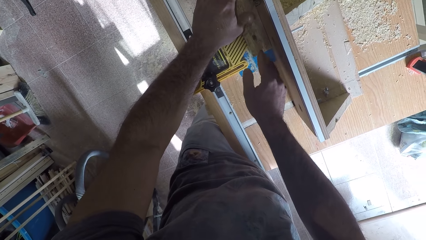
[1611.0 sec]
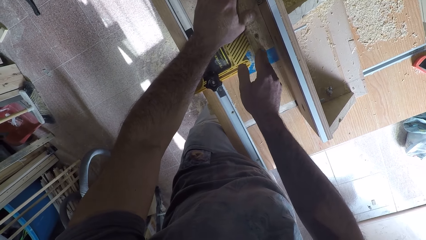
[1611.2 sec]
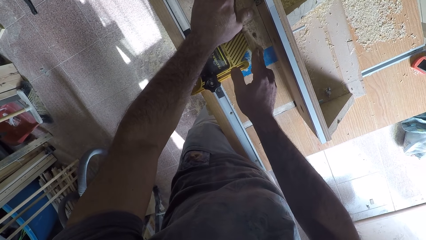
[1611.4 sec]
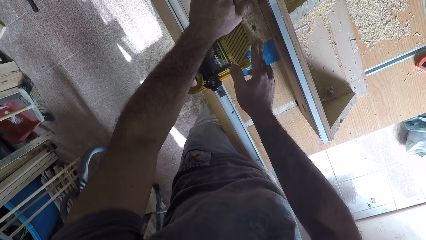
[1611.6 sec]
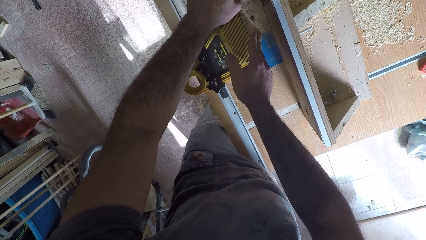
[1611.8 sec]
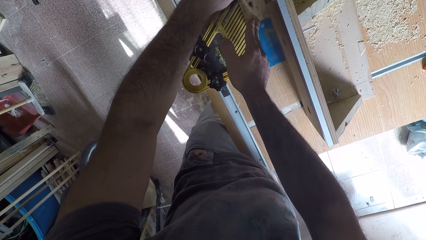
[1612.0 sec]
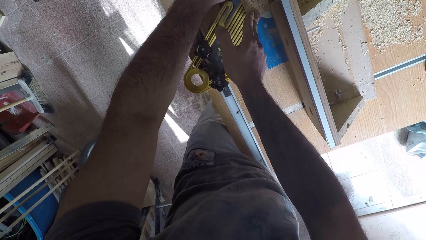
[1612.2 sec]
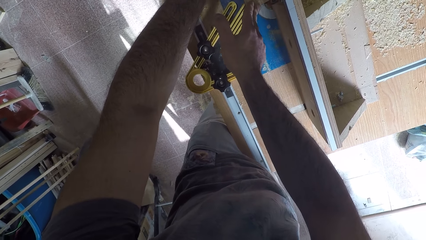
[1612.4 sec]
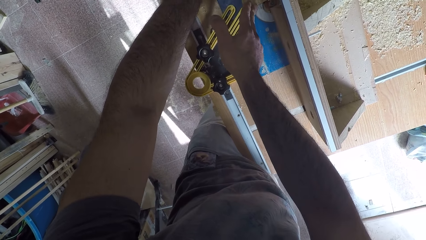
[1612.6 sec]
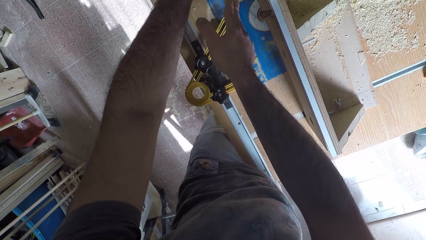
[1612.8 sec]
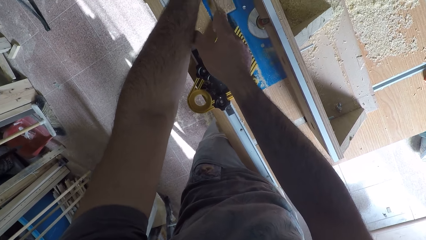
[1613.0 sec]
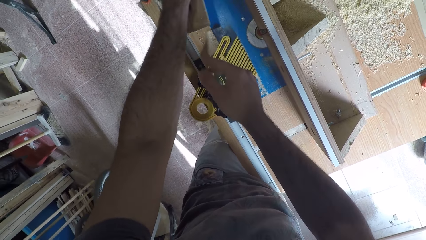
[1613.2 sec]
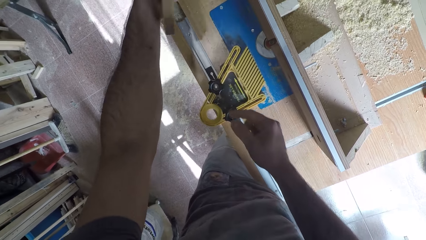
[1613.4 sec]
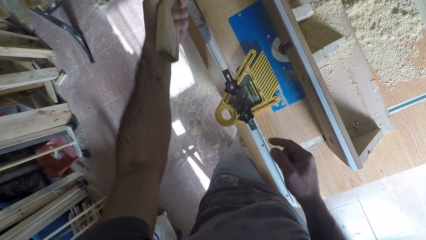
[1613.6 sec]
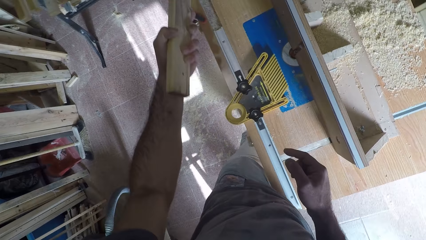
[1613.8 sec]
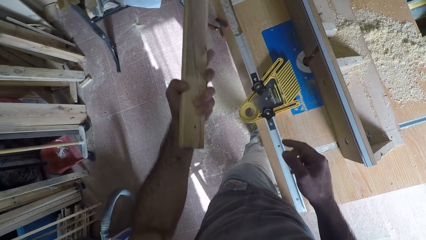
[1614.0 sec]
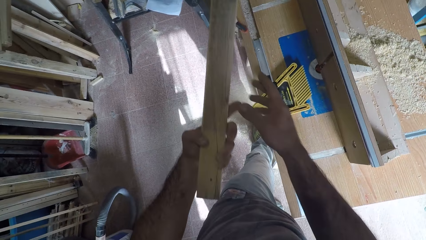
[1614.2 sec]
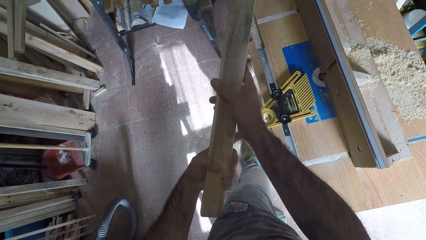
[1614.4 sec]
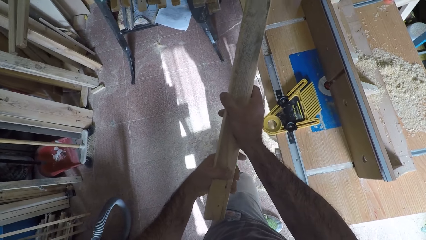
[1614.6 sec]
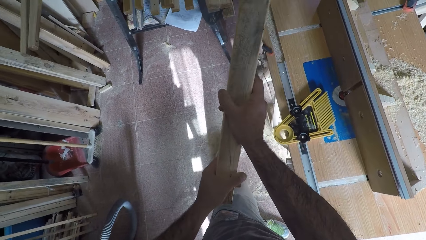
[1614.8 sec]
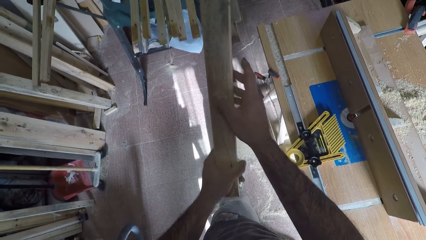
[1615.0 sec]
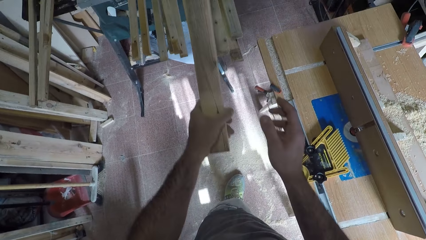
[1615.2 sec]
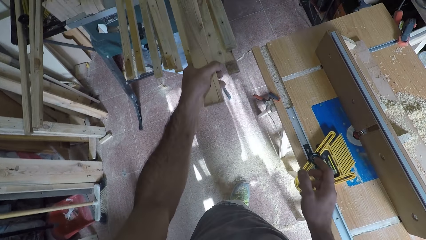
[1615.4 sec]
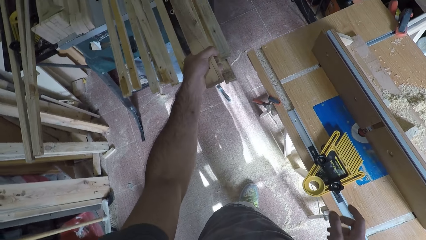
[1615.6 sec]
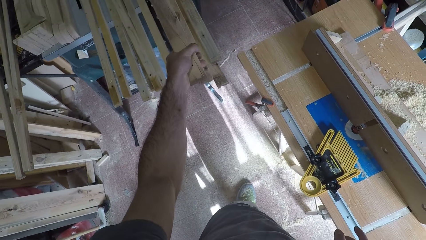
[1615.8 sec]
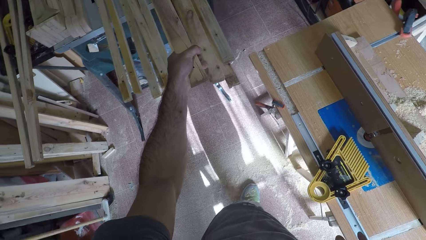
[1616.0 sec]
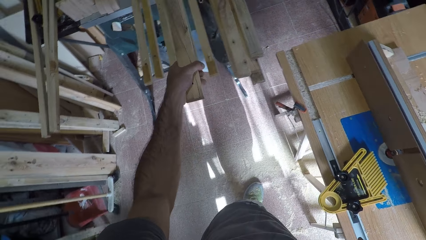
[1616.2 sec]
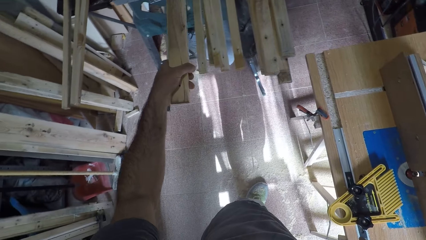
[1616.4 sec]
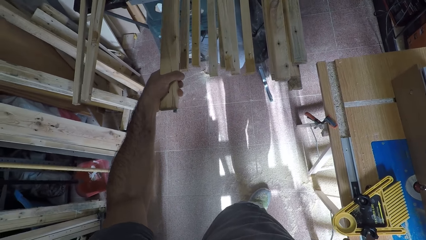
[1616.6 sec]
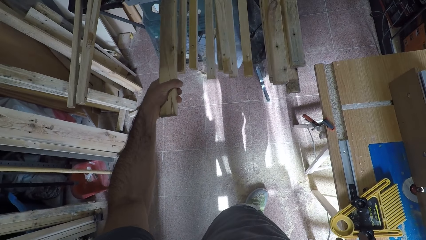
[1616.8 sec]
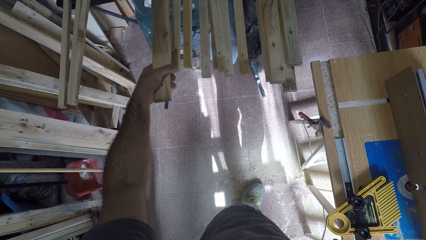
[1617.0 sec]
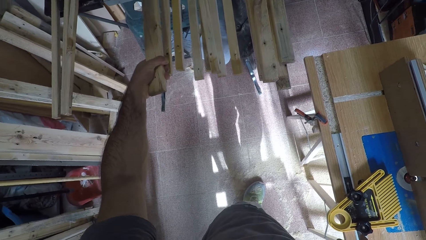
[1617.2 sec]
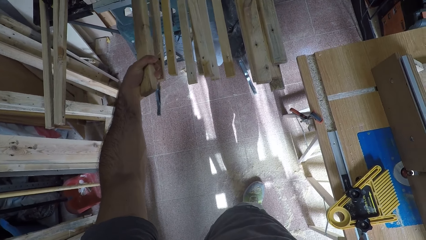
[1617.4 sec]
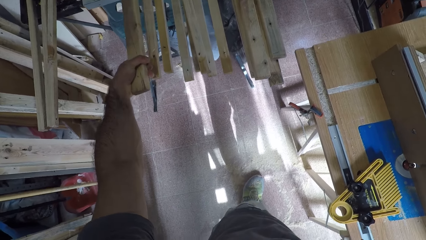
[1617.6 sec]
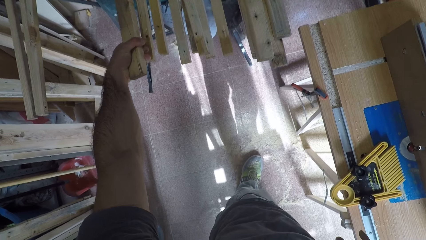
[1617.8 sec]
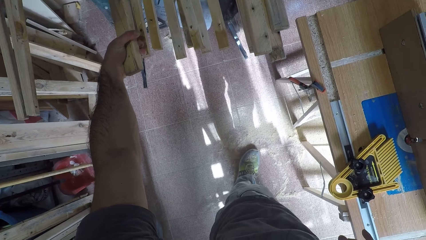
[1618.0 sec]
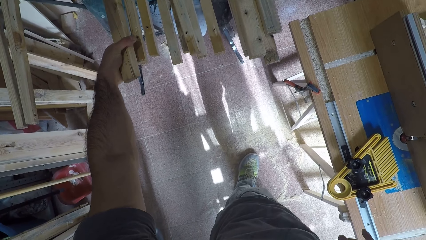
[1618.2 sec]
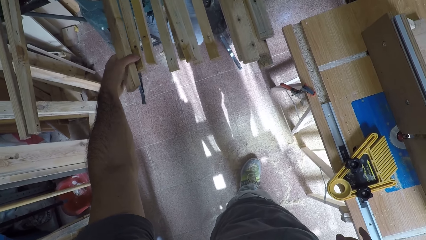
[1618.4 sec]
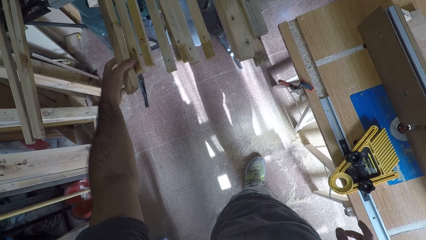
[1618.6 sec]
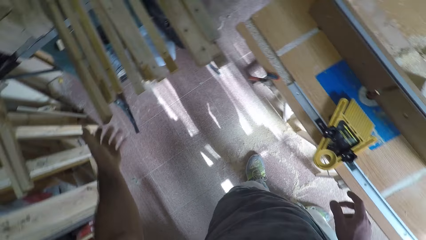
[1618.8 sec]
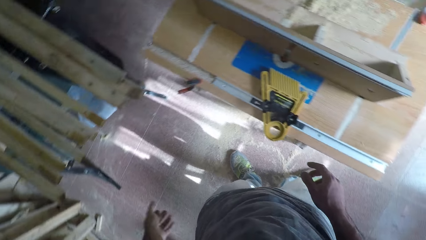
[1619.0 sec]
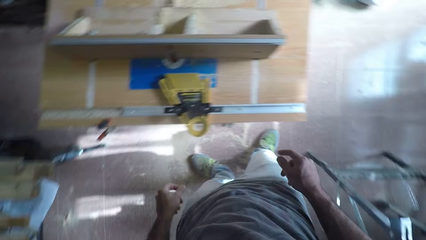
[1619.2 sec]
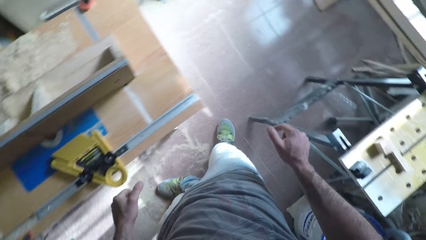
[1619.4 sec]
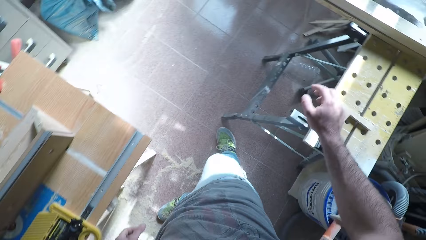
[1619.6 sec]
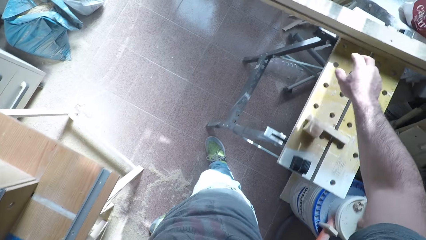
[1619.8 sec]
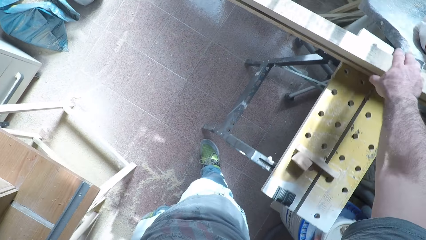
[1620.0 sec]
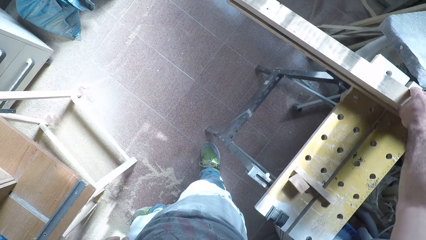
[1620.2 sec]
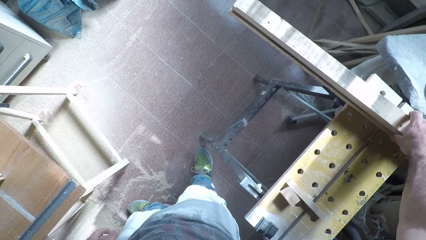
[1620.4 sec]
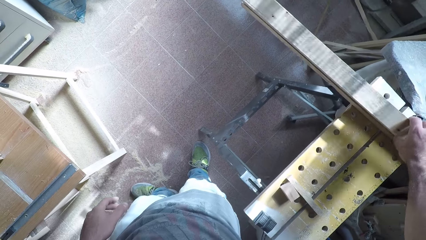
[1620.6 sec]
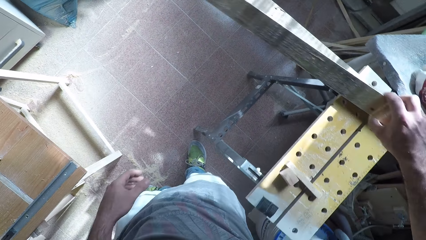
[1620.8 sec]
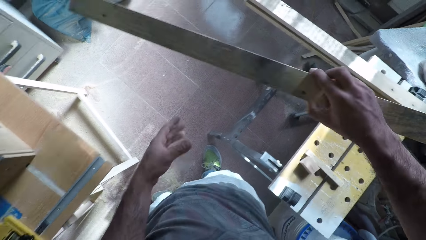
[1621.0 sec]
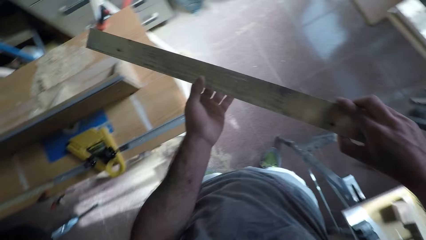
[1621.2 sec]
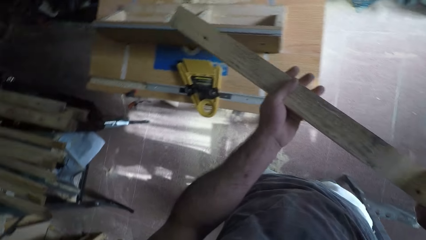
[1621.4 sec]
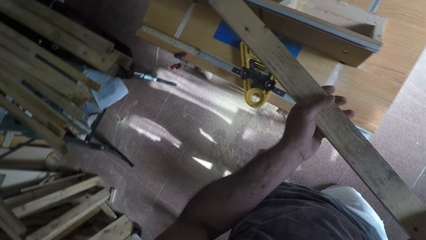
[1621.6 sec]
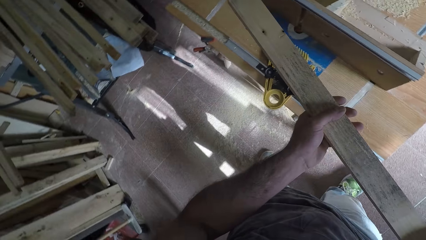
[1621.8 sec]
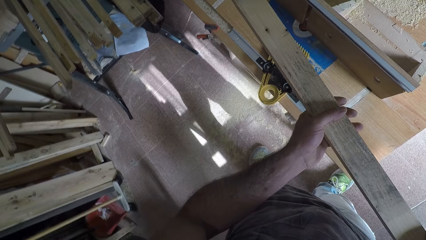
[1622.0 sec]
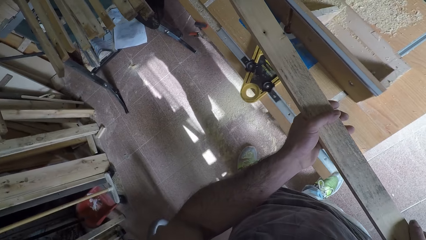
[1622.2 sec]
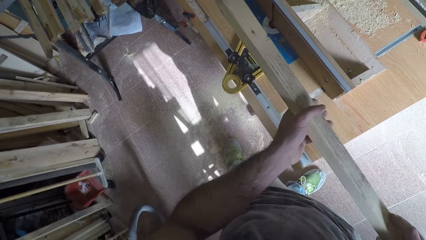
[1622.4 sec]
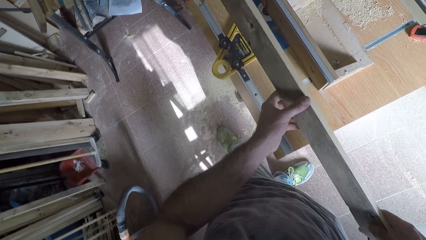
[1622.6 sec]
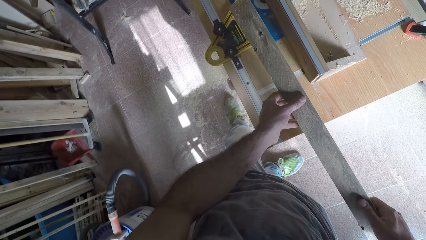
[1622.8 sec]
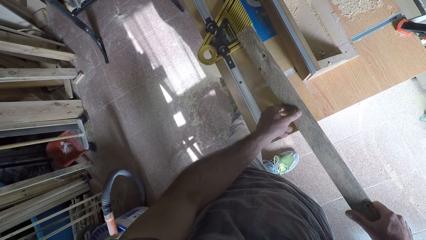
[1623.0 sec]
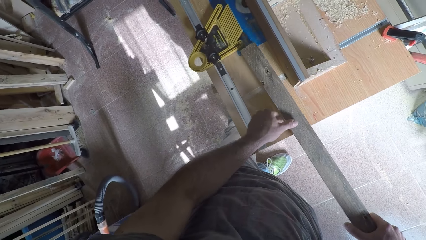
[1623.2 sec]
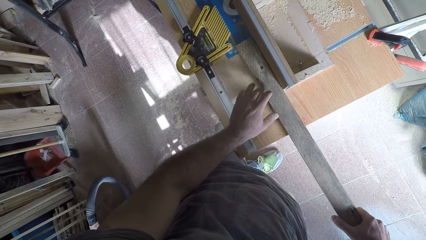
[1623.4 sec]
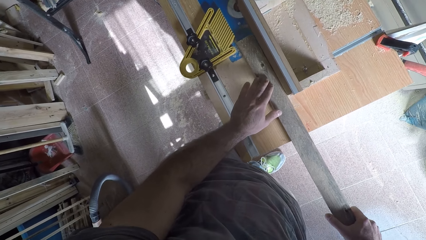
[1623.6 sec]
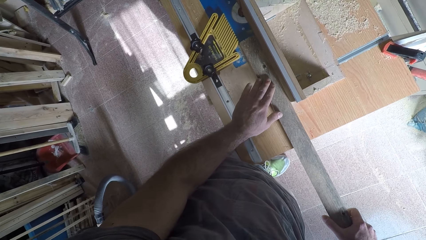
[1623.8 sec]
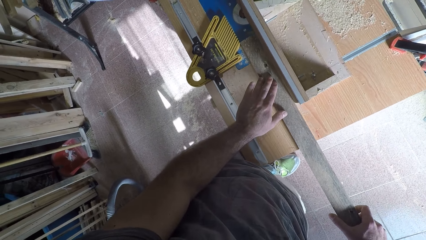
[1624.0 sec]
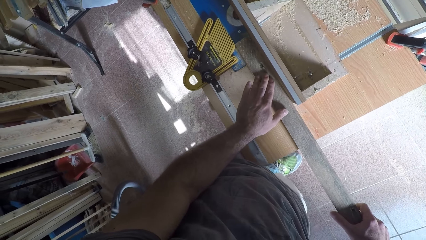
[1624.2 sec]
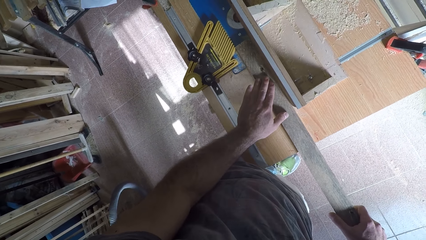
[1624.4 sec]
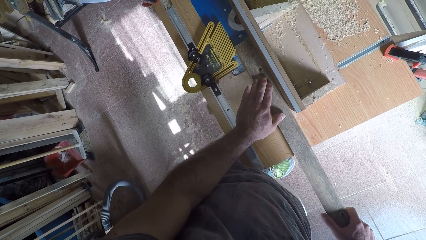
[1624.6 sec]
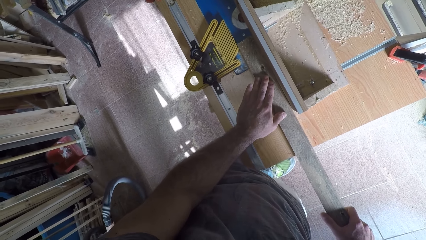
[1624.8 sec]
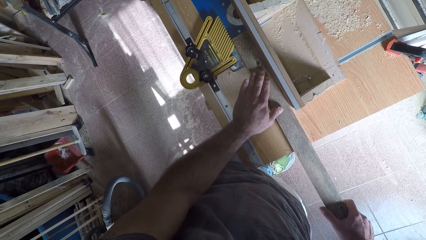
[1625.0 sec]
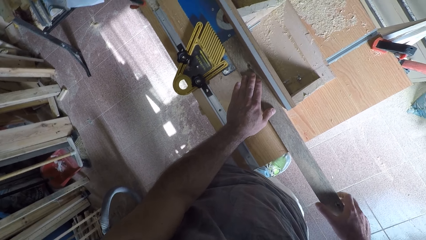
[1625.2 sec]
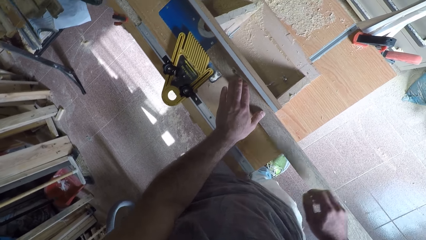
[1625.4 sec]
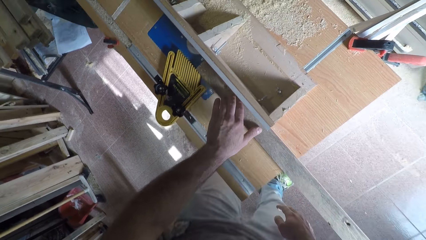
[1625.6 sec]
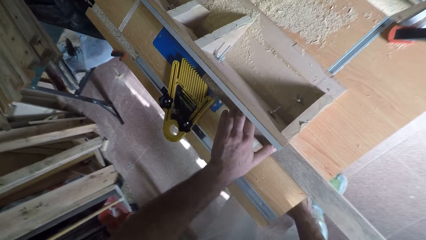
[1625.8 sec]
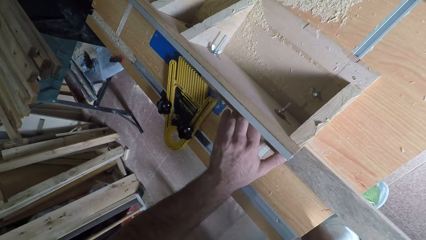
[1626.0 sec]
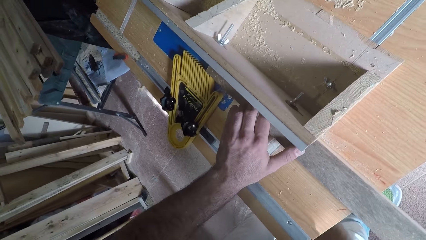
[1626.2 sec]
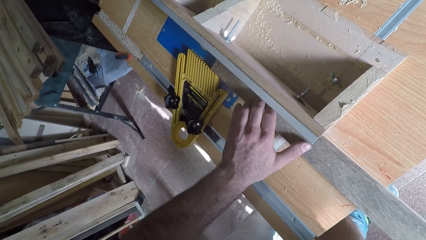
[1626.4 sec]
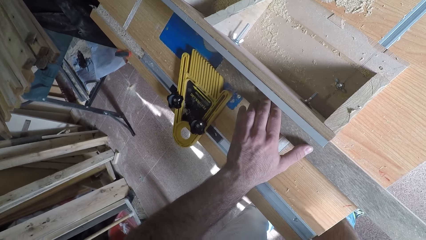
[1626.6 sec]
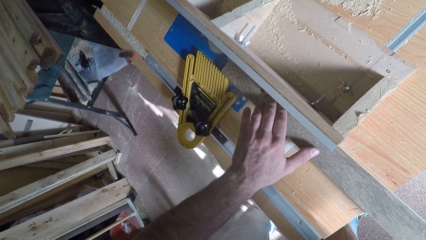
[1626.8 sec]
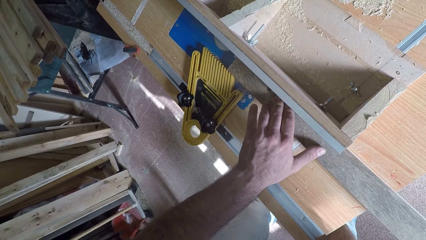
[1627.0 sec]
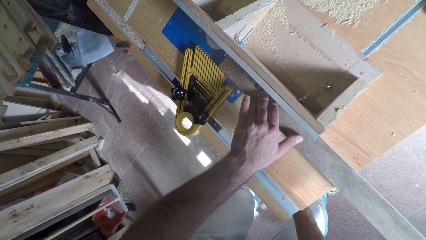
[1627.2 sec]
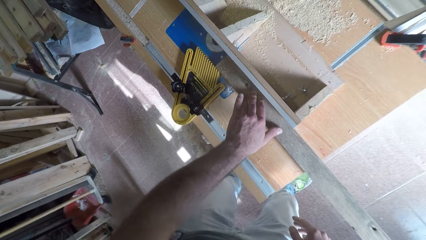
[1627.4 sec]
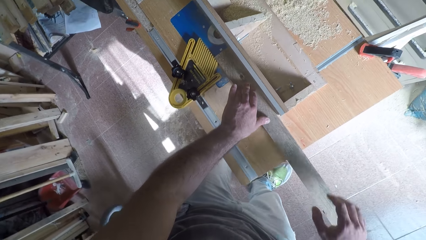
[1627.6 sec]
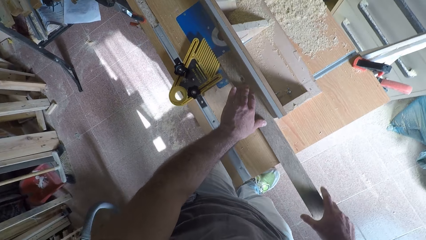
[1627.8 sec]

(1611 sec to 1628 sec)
The camera wearer takes the wood or timber off the circular saw machine with his left hand. He drops the wood with the other woods. He turns towards the timber. He picks up another wood with his right hand. He turns the timber. He places the wood on the circular saw machine.
